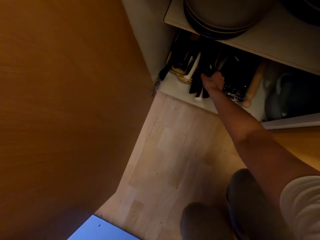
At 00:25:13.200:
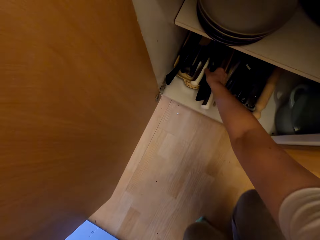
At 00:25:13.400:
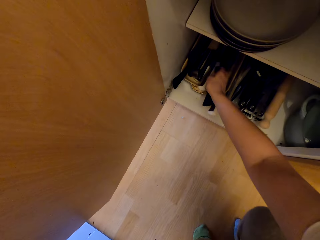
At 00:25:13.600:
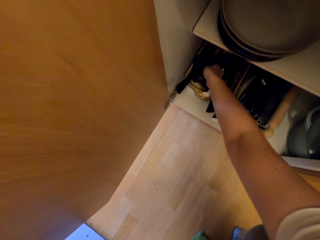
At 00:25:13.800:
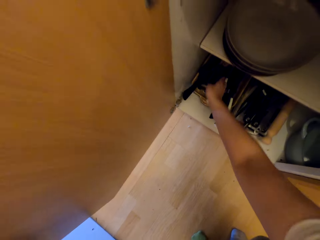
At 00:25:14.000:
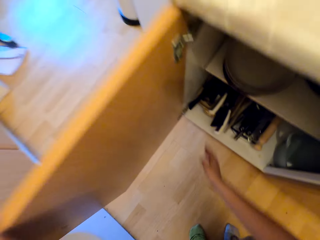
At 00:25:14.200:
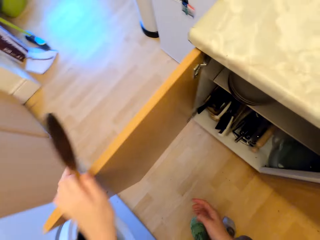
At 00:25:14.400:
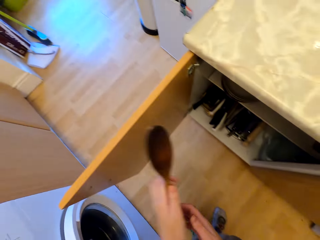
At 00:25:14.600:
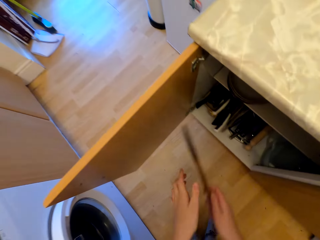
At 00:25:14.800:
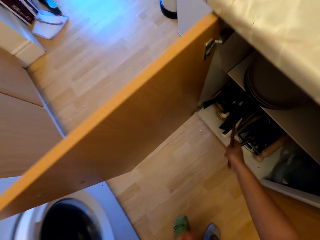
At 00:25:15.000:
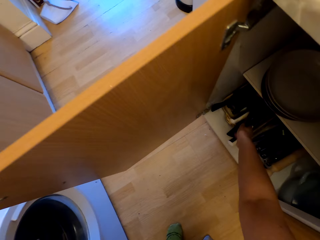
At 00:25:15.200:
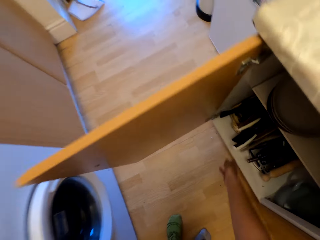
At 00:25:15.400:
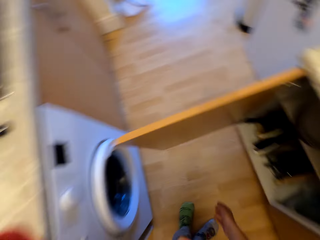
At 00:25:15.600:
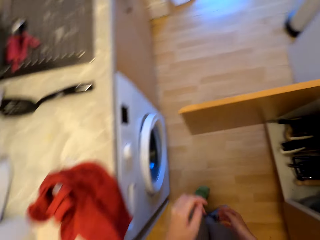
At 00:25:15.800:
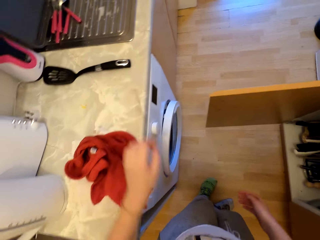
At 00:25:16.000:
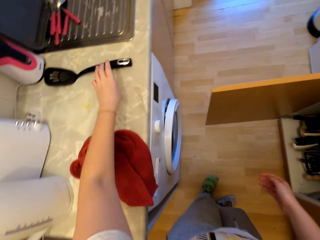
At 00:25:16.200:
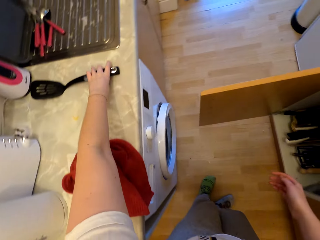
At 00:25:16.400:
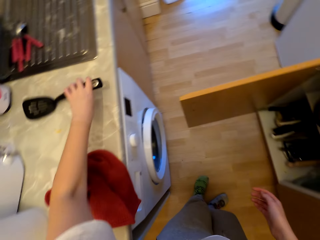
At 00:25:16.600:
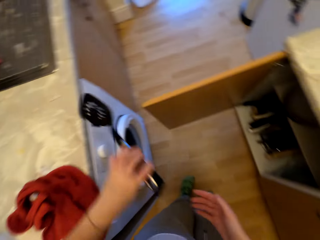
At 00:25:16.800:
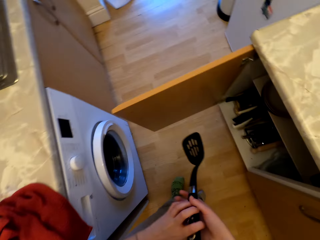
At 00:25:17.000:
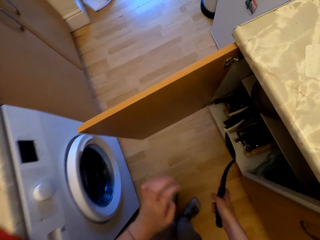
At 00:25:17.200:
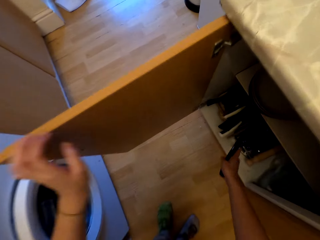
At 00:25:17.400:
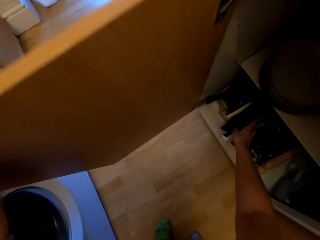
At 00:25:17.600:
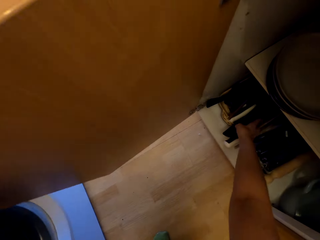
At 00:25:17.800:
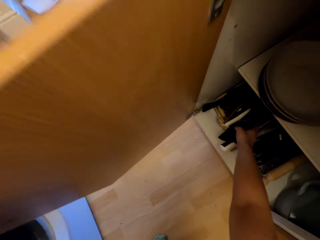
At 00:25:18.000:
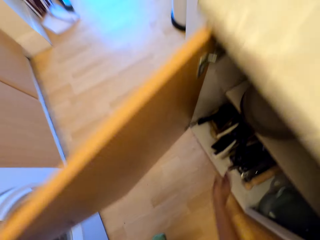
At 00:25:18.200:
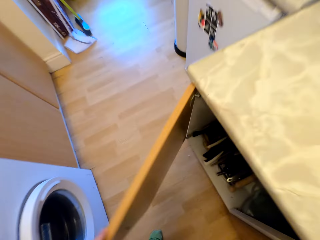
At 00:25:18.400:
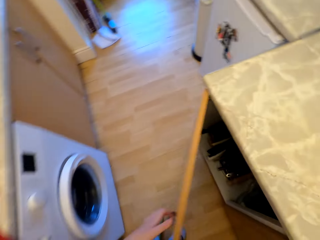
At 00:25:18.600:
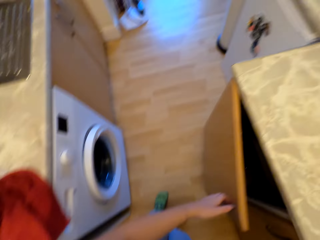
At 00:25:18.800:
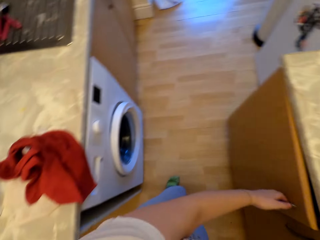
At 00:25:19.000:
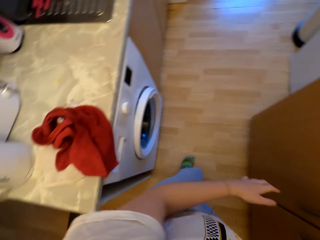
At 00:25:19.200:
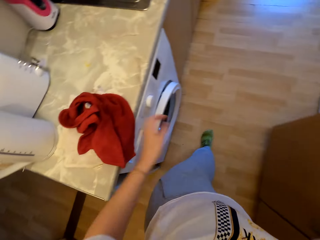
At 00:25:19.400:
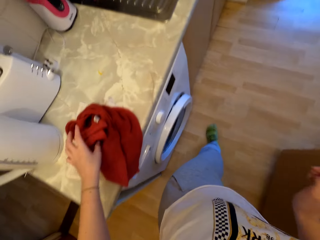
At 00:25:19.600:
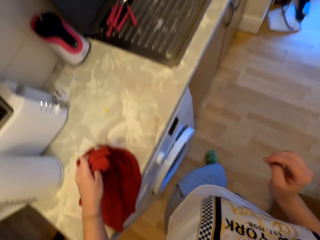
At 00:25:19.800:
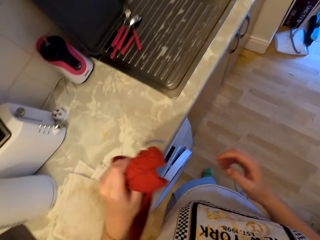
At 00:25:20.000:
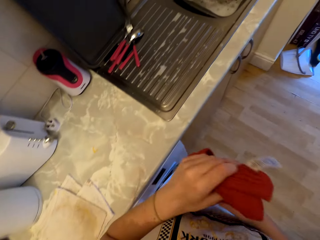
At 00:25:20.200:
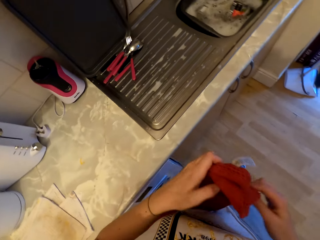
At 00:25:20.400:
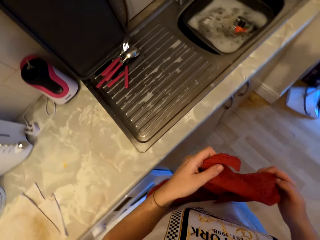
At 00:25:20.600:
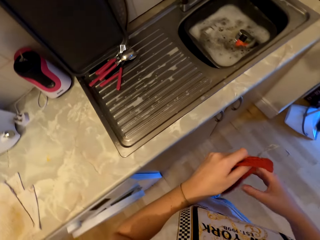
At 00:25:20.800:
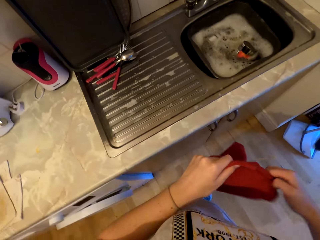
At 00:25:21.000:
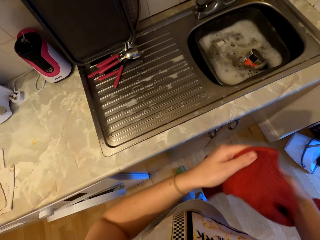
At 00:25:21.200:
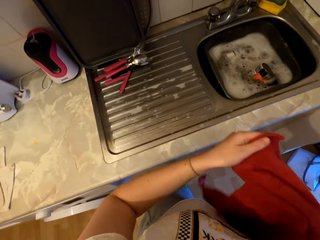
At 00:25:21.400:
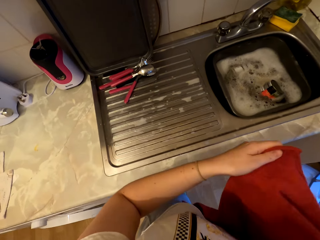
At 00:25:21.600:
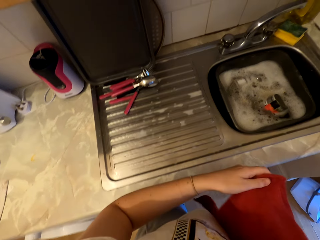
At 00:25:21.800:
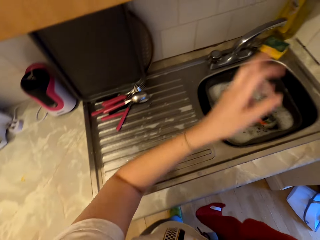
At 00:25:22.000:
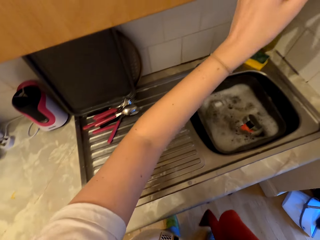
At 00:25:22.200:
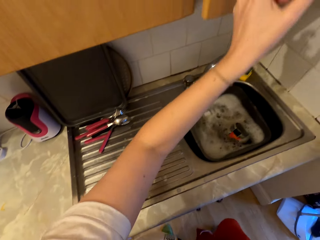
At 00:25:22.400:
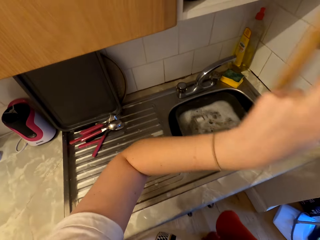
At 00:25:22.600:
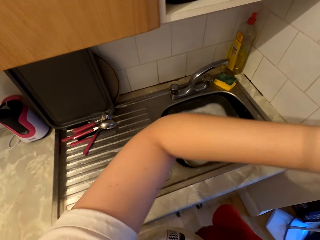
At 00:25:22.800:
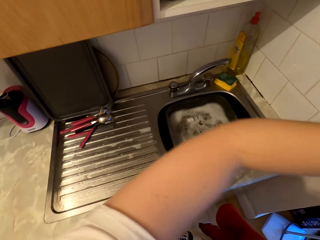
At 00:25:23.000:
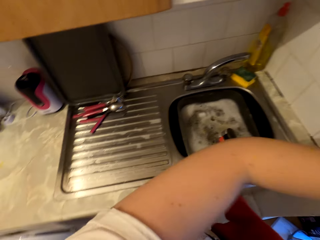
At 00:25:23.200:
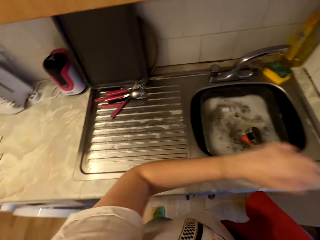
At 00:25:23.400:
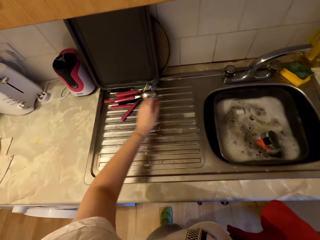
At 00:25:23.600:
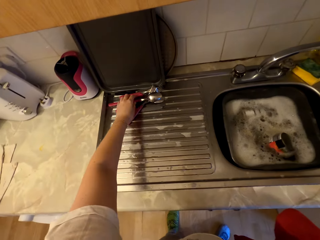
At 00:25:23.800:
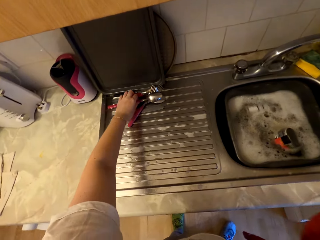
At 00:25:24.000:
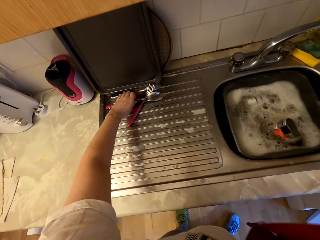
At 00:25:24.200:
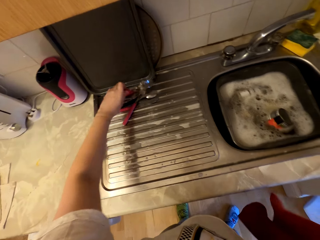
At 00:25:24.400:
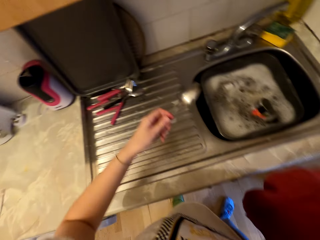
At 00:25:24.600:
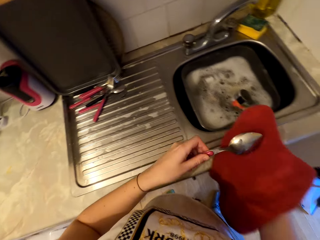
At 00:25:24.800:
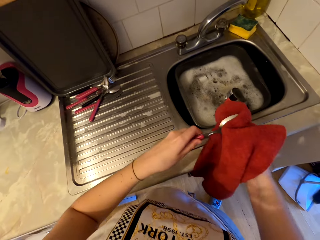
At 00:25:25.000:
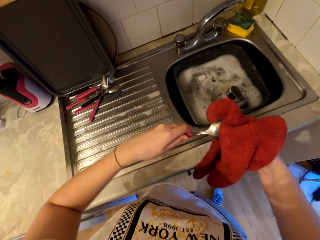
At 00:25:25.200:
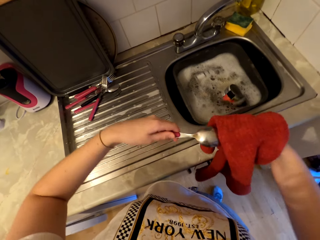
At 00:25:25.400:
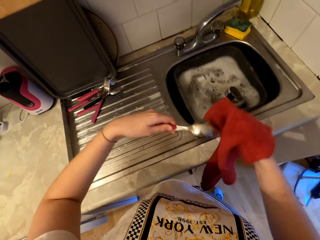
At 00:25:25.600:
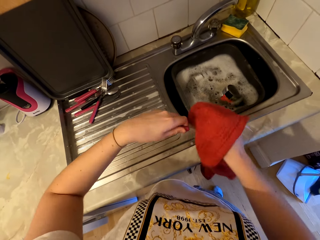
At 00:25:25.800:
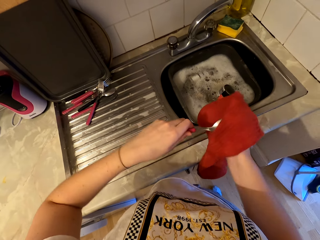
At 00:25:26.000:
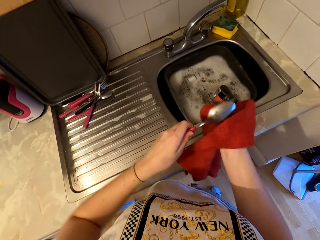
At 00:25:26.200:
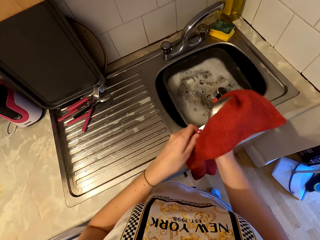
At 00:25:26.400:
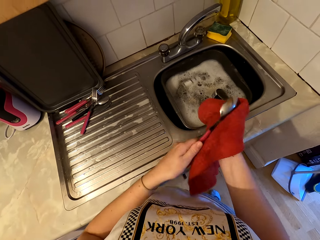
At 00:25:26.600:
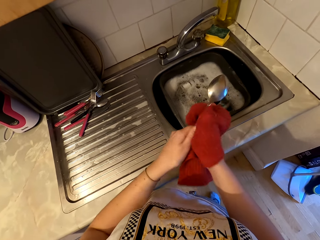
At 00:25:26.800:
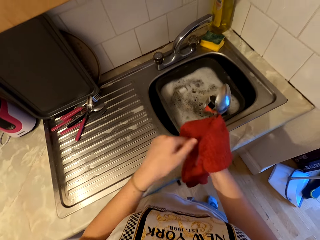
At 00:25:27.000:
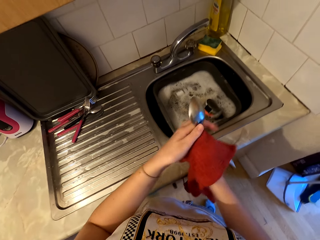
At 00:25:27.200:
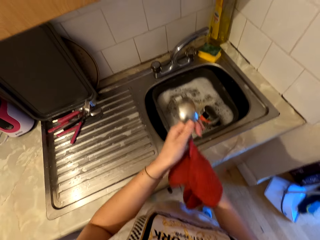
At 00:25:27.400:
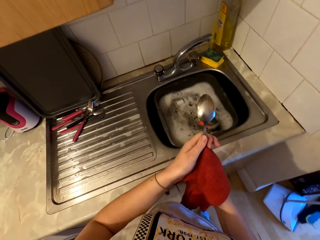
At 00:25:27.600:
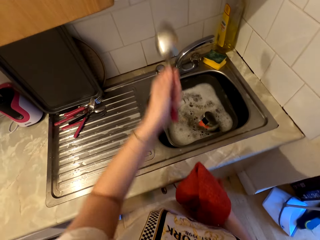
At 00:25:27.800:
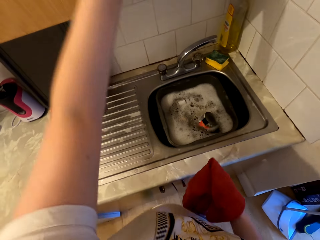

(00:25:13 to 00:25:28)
The camera wearer puts knives in the kitchen cabinet. They put the wooden cooking stick in the kitchen cabinet. They pick up a cooking spoon or spatula. They put the spatula in the kitchen cabinet. They close the kitchen cabinet door. They pick up the towel or kitchen napkin from the counter. They open the kitchen cabinet. They pick up a spoon and wipe the spoon with the kitchen napkin.

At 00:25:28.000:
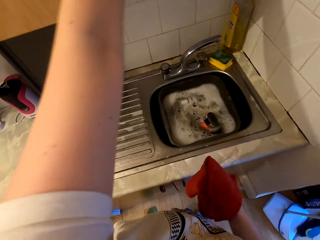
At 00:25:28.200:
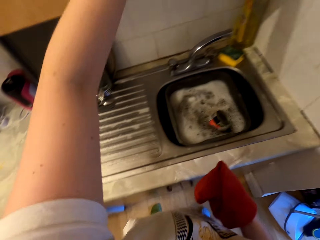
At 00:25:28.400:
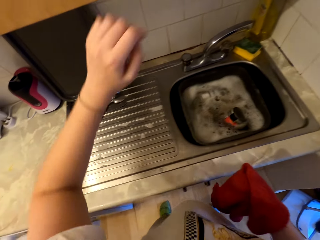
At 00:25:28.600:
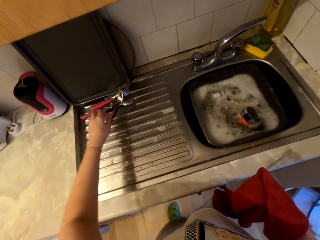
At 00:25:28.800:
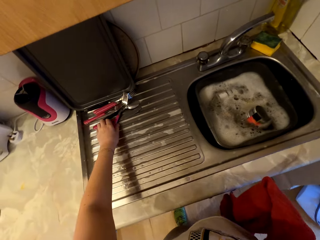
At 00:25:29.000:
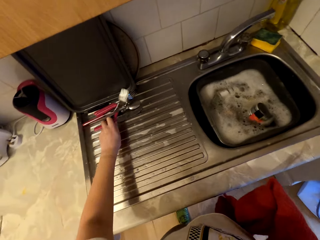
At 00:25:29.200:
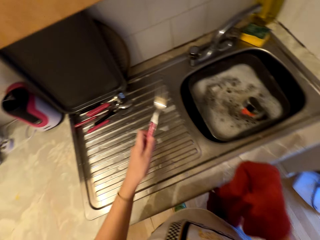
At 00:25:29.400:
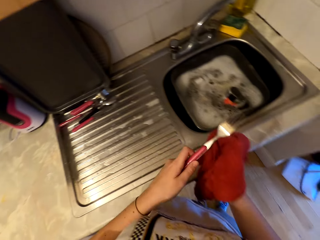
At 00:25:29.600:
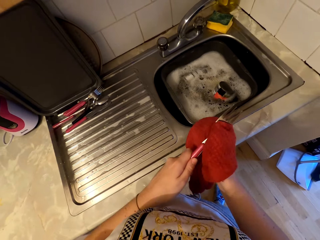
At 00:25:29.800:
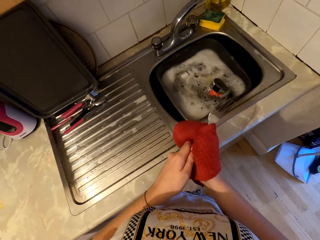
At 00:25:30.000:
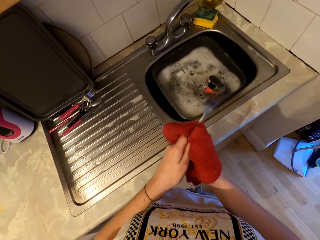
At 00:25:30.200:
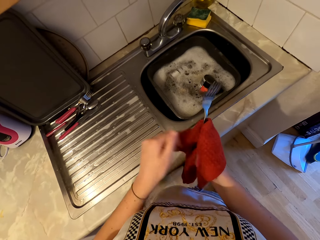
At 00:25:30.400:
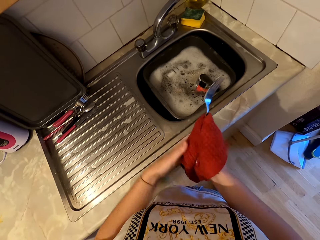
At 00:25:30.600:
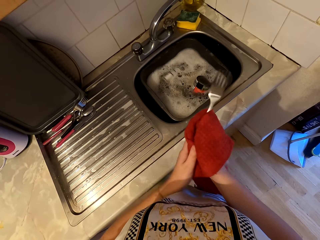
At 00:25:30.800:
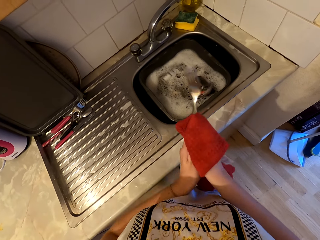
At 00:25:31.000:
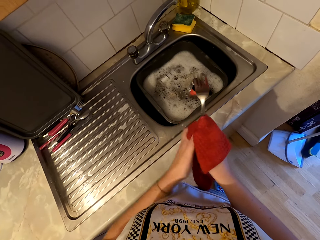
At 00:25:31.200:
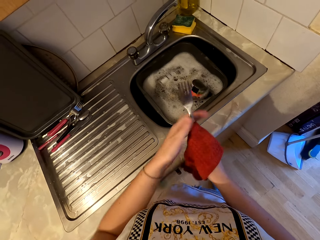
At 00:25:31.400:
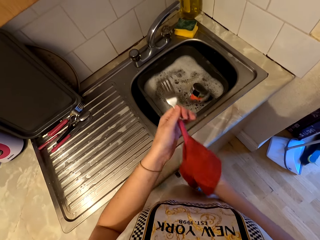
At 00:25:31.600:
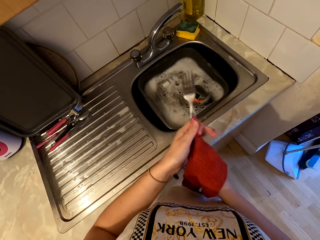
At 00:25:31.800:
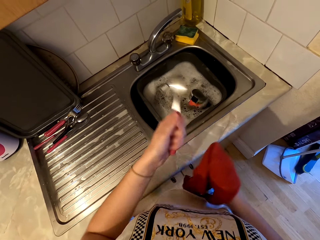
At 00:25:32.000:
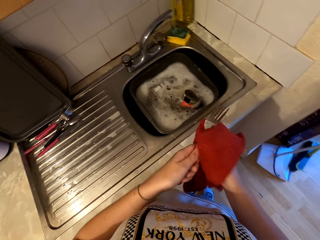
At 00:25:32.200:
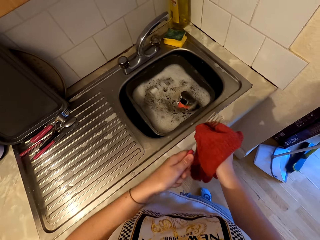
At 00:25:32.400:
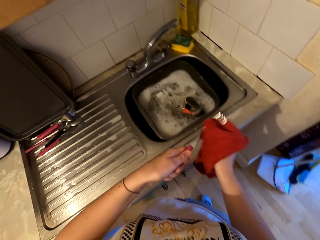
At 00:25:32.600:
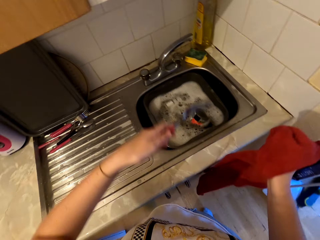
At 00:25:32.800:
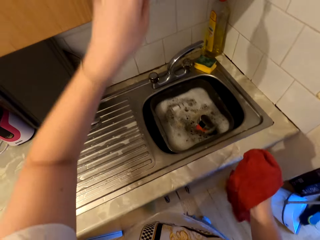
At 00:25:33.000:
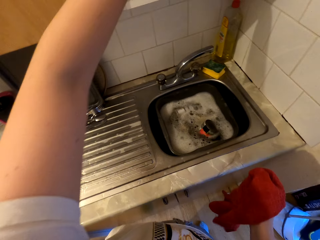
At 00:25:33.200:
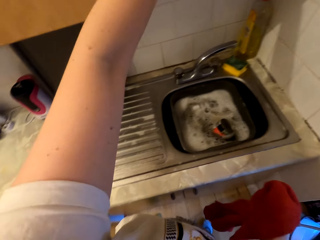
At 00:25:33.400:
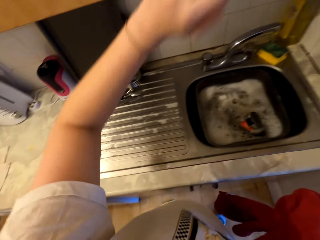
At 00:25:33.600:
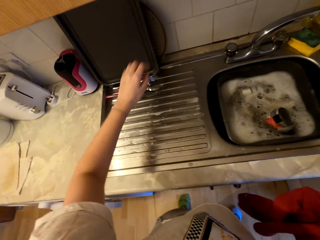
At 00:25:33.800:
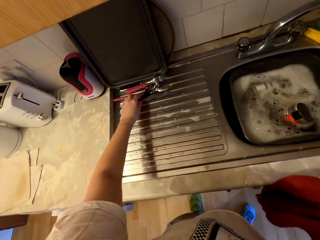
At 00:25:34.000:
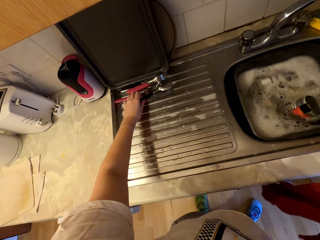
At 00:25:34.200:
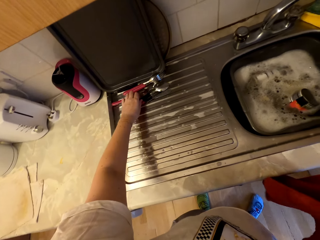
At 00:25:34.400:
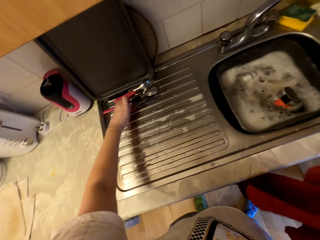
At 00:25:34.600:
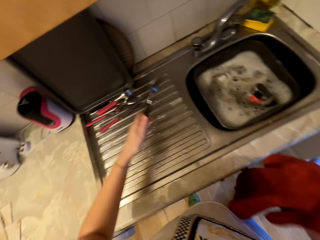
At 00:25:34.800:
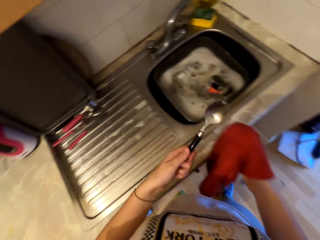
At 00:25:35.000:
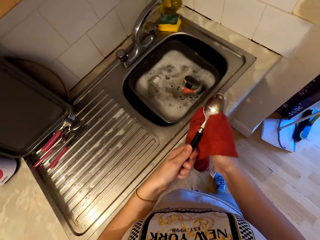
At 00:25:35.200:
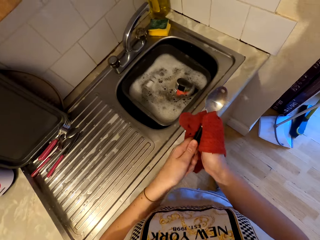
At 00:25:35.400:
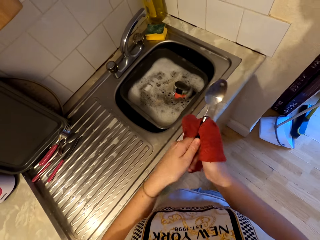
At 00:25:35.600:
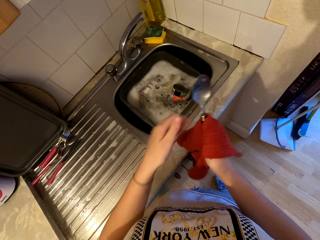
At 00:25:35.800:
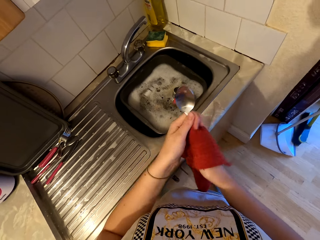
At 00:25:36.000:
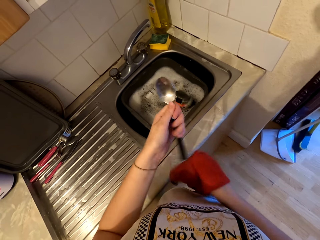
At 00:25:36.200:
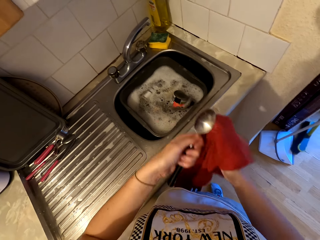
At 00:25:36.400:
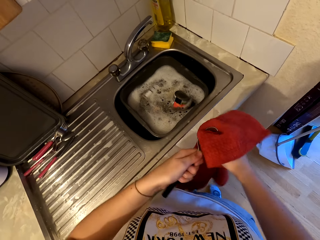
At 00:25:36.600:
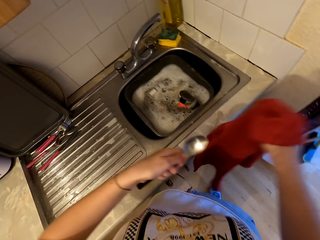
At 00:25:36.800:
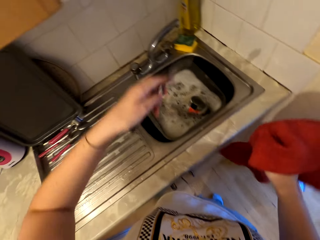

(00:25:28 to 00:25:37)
The camera wearer places the spoon in the cabinet. They pick up a fork, wipe the fork with the kitchen napkin and place the fork in the cabinet. They pick up a spoon and wipe the spoon with the kitchen napkin.
